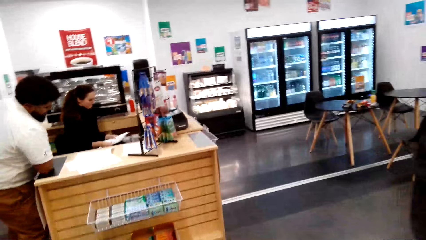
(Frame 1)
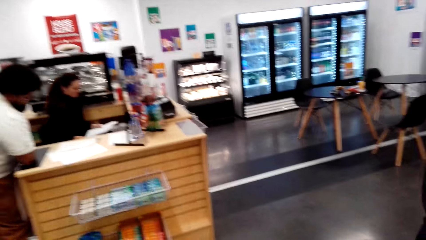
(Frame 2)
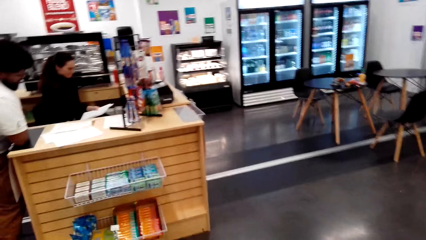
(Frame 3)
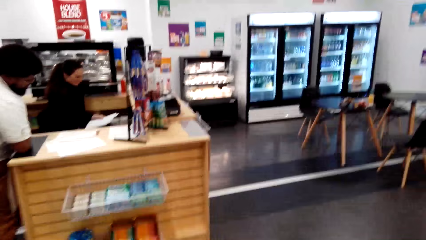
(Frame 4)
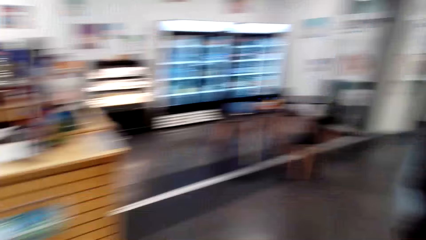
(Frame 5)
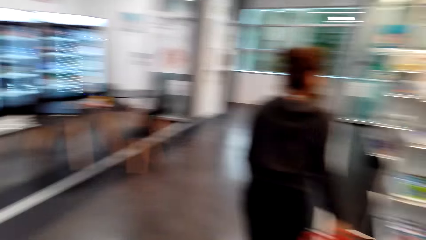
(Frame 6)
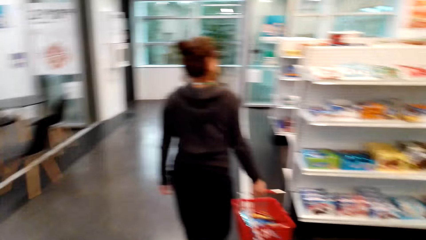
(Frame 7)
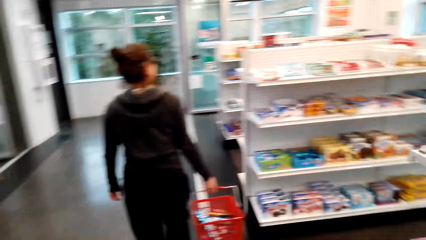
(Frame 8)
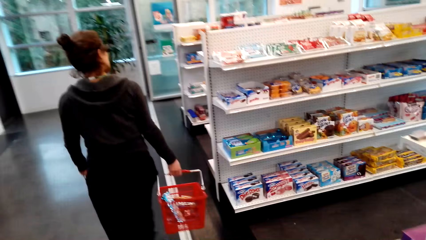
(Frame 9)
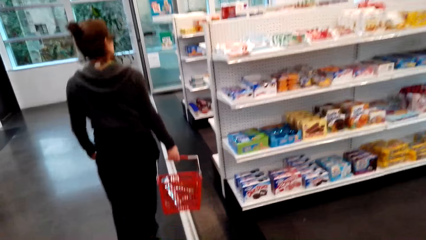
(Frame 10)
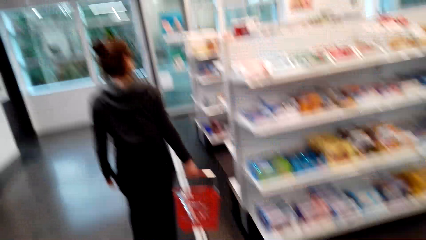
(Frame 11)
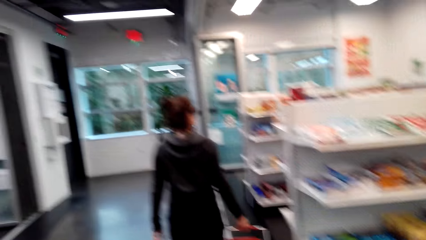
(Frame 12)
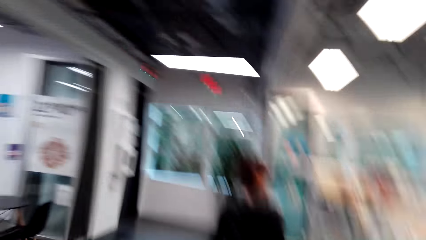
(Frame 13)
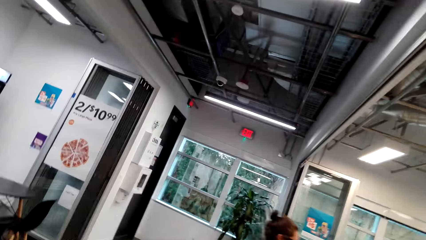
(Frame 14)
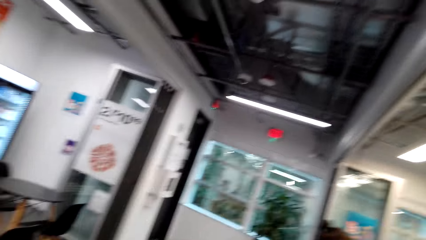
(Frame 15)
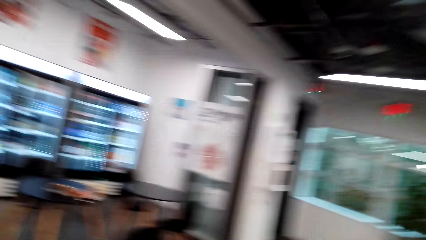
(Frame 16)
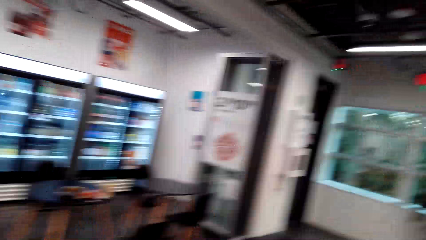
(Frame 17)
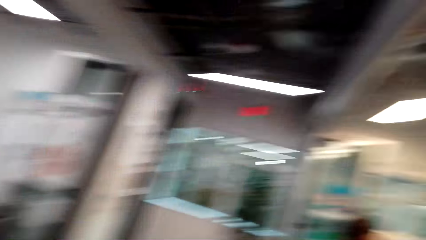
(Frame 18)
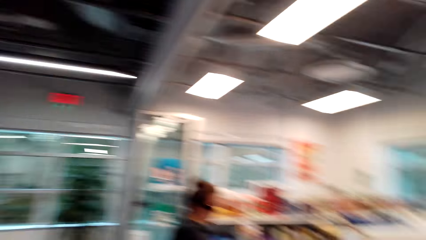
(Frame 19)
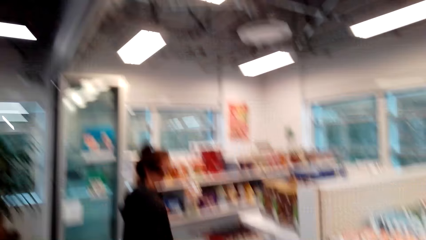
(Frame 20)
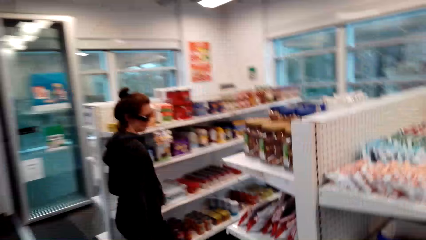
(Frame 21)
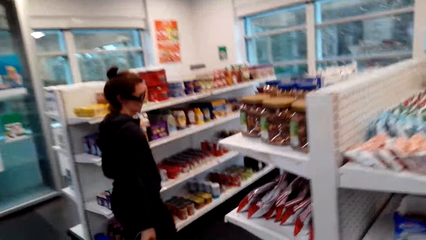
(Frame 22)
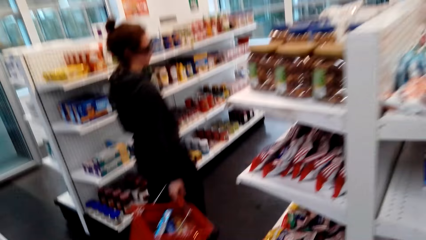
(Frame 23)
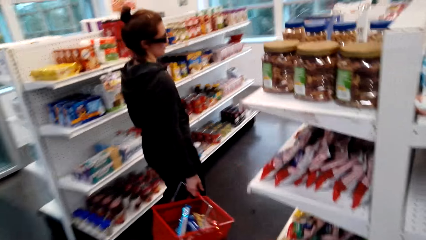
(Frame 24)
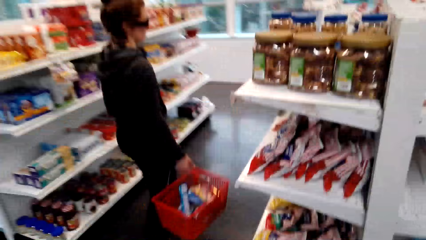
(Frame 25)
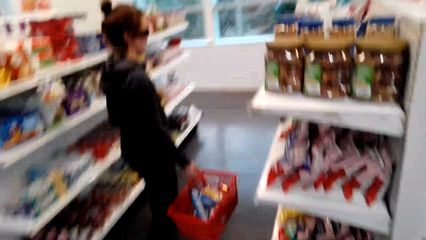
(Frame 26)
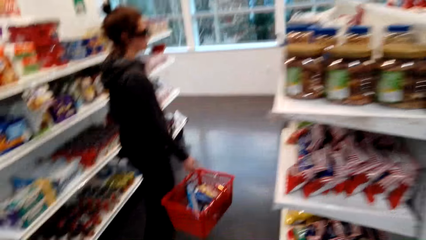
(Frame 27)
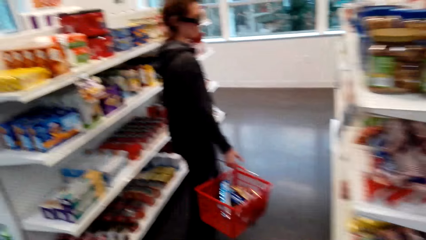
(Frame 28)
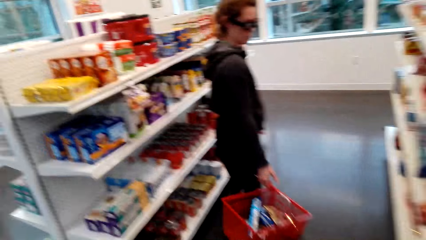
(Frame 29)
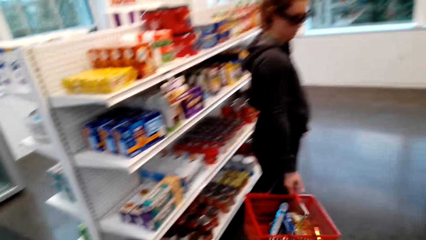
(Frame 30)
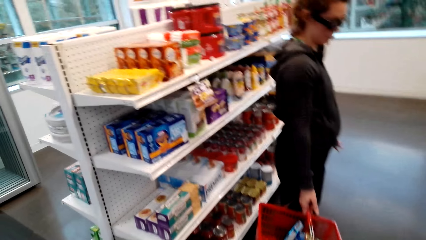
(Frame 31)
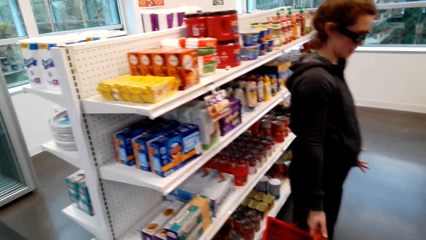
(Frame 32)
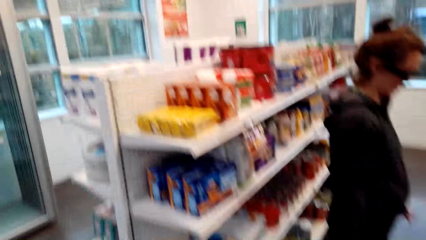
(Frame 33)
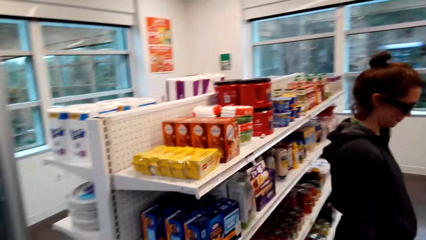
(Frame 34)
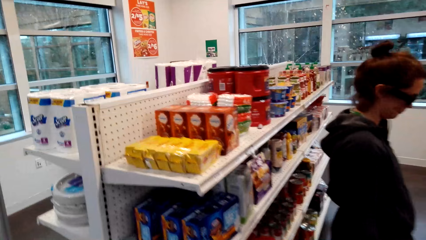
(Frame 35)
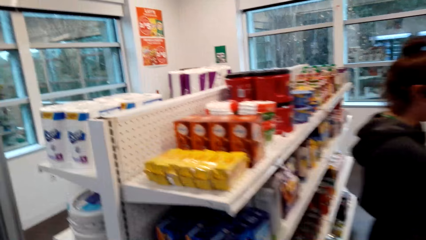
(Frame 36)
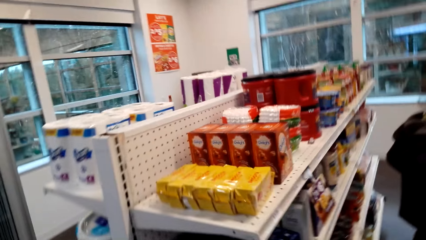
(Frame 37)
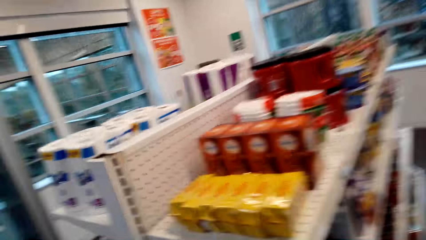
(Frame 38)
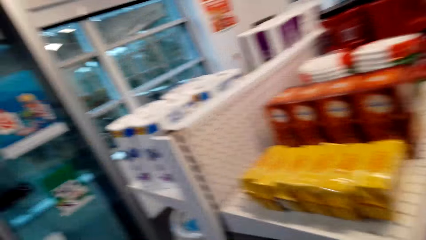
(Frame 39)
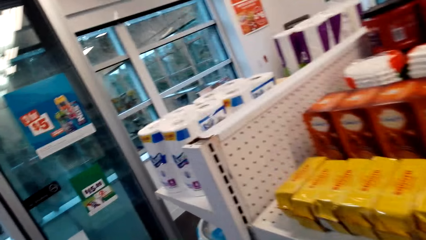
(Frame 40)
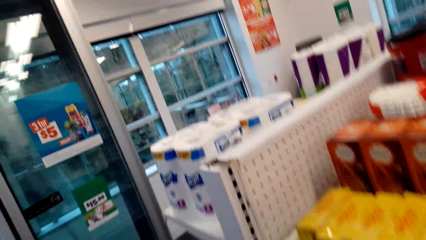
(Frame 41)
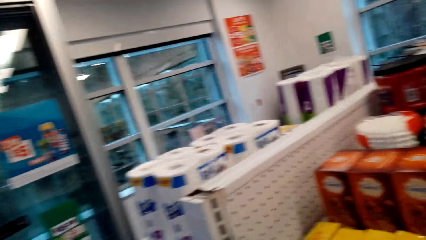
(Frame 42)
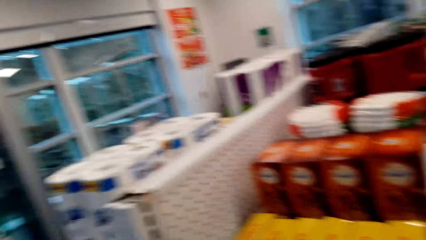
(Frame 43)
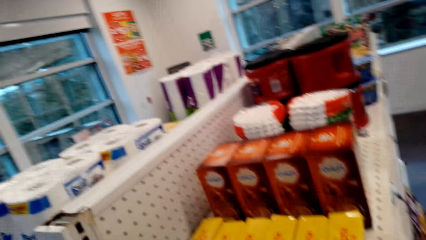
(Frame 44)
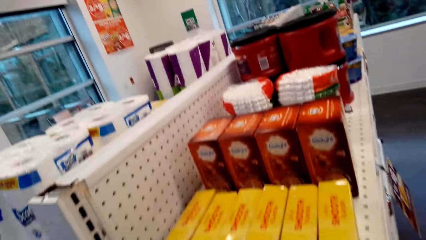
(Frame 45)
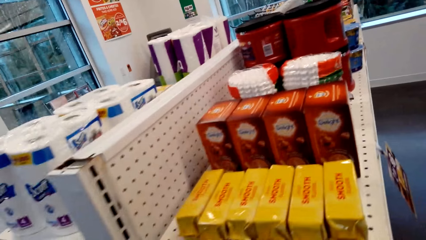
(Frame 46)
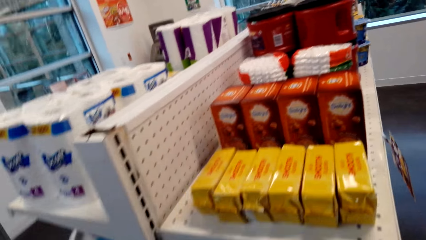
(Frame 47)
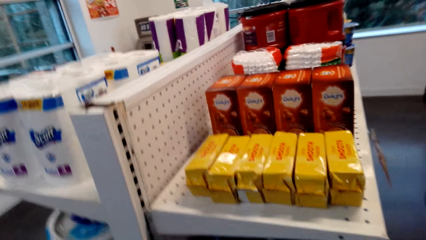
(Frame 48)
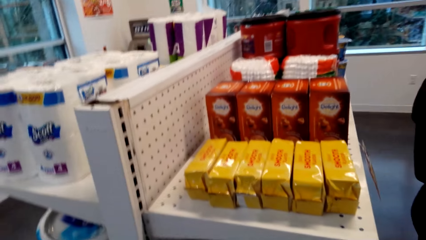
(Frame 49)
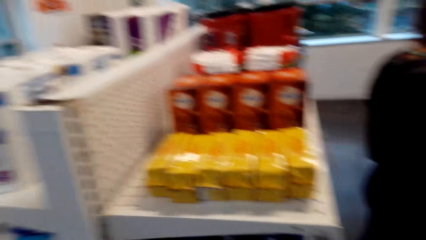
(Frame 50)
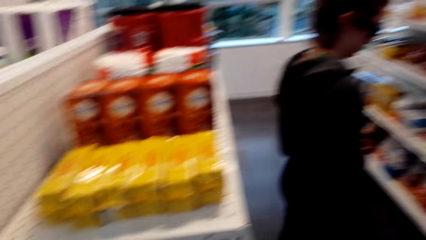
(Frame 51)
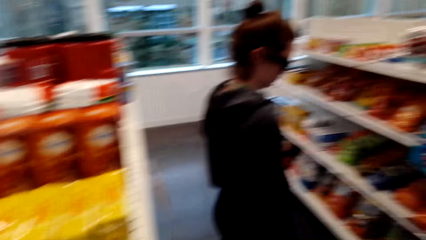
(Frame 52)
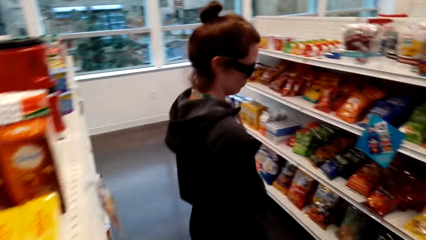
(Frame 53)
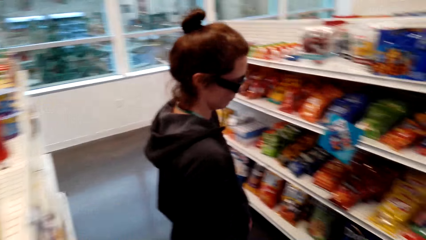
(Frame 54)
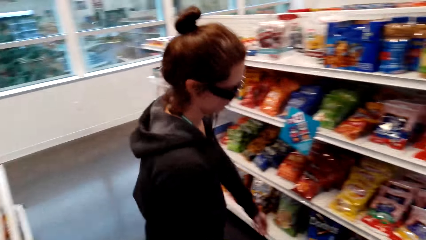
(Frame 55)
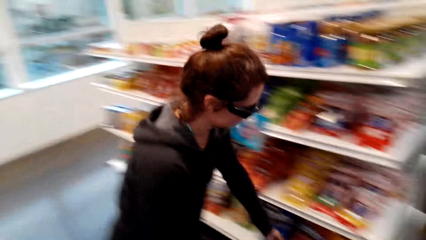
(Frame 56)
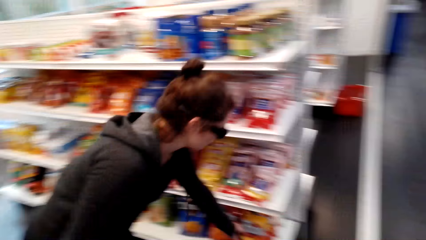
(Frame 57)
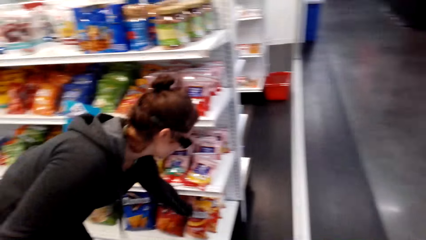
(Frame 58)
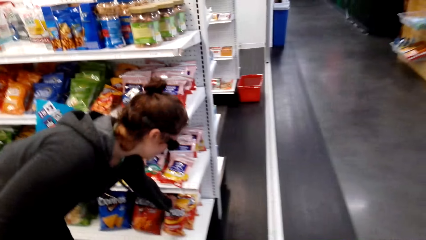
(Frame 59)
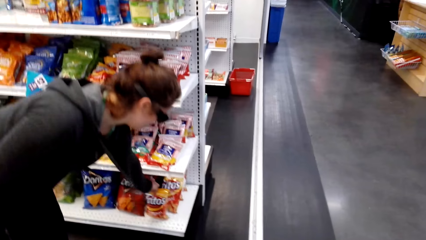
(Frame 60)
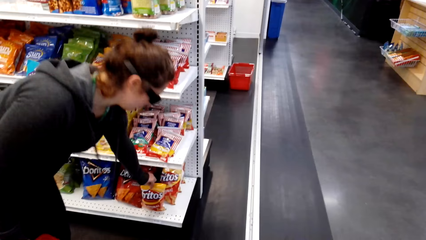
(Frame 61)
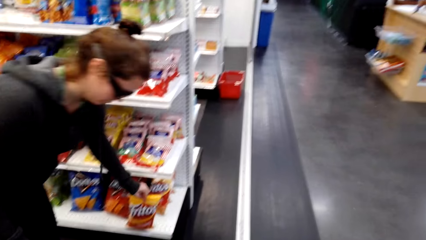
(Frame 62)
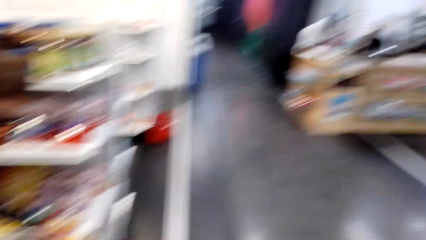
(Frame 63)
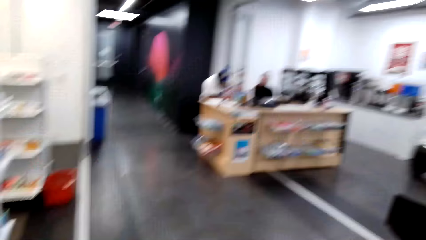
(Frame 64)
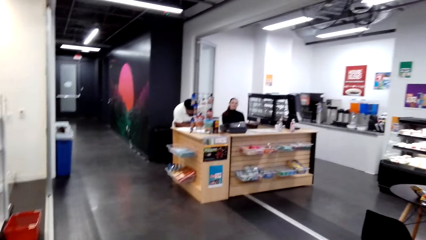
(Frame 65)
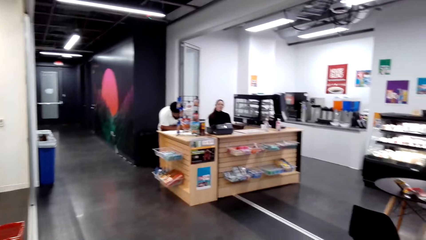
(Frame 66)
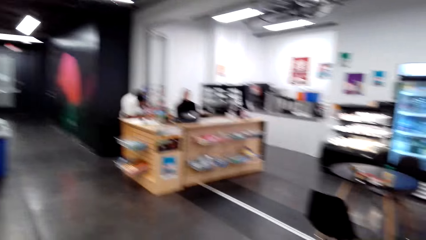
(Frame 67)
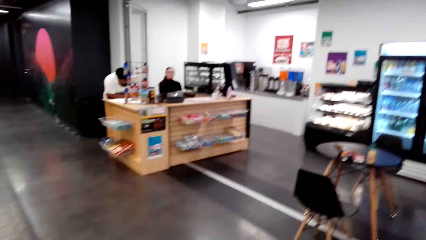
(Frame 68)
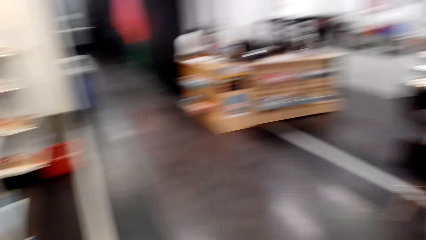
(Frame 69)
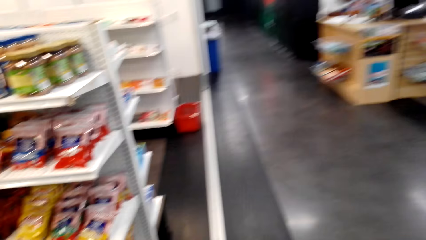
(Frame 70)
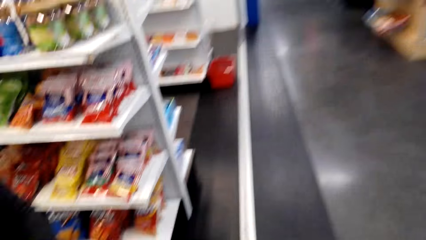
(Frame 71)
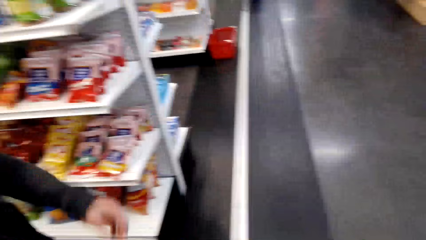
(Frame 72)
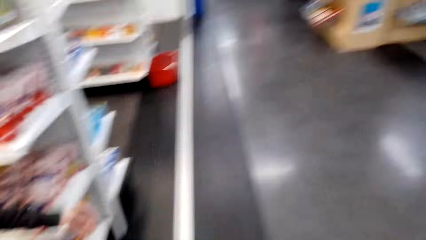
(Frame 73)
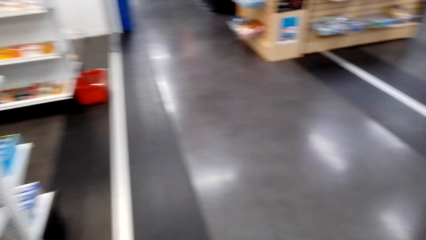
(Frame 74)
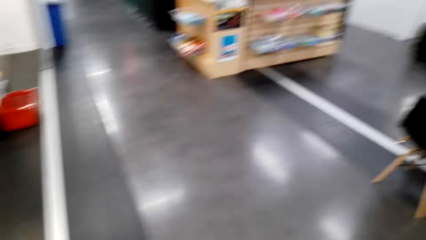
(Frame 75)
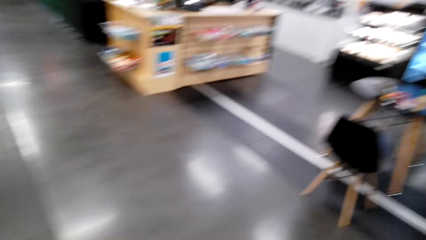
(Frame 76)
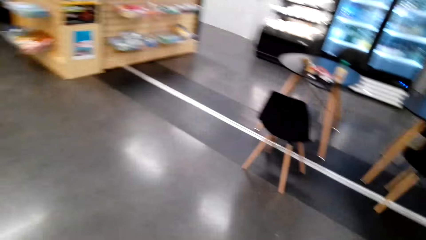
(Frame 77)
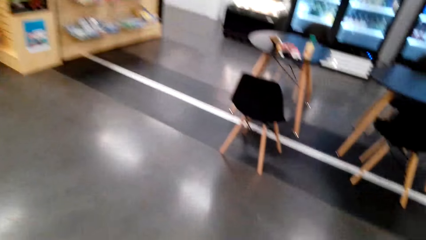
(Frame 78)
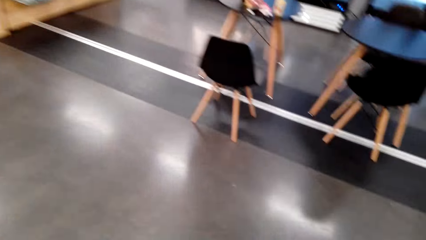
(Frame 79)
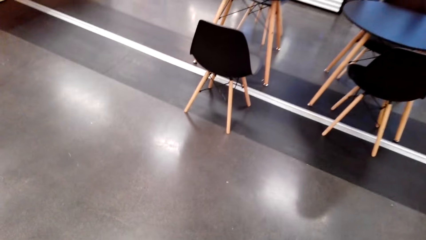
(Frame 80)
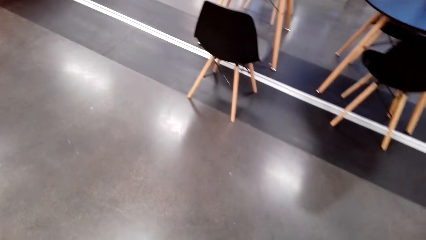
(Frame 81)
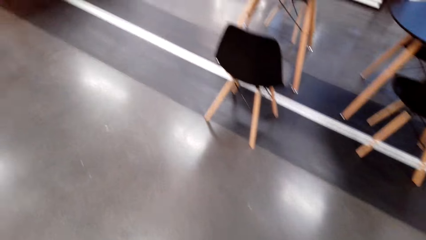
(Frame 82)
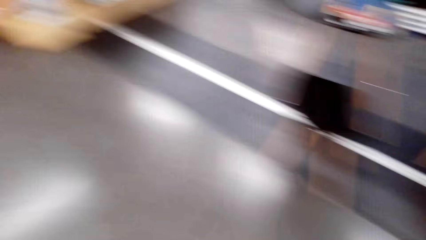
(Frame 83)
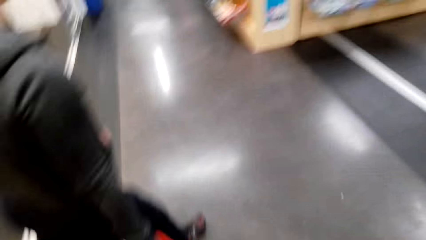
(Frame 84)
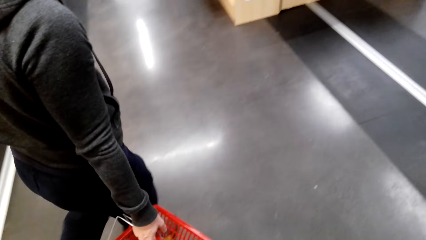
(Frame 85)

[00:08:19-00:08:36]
A woman walks in the supermarket. The woman picks up the Fritos or pack from the shelf. The woman drops the pack in the basket.
